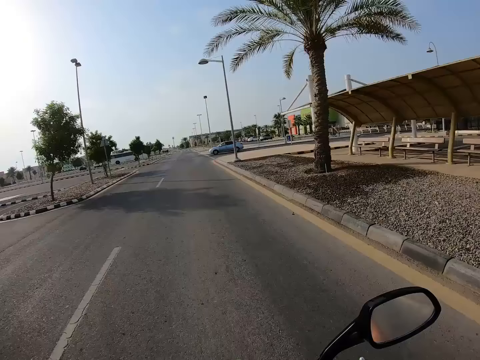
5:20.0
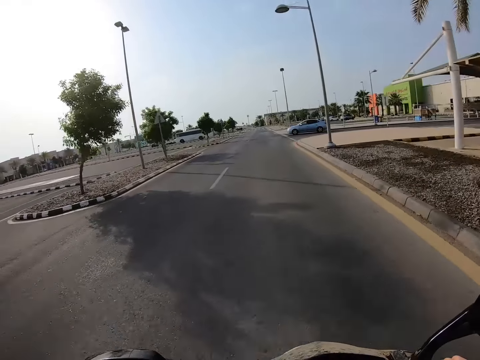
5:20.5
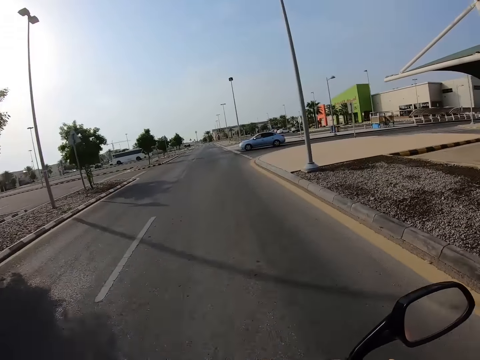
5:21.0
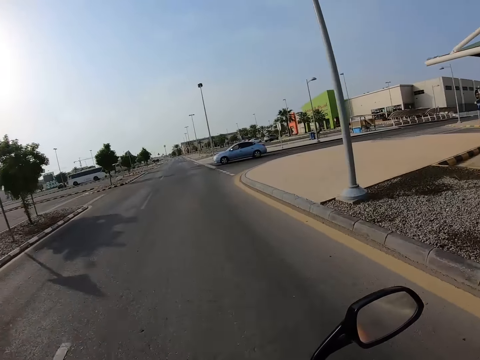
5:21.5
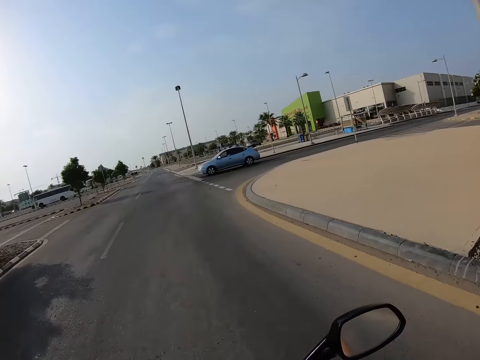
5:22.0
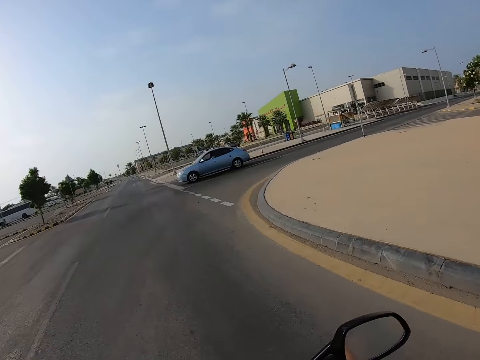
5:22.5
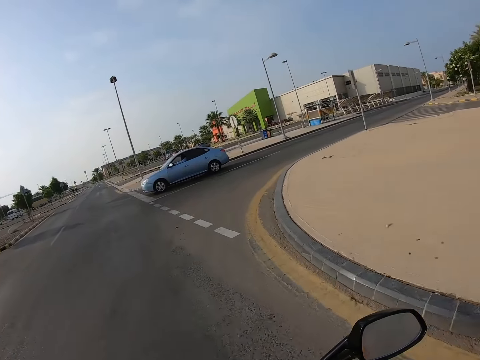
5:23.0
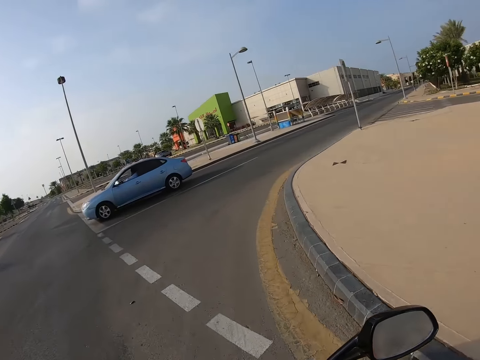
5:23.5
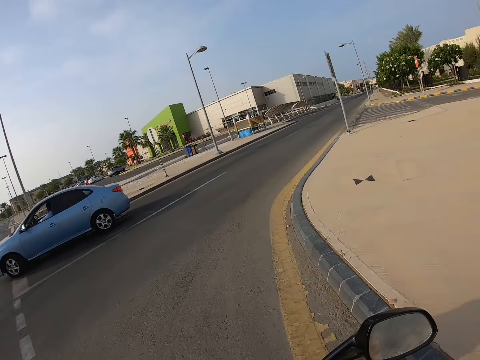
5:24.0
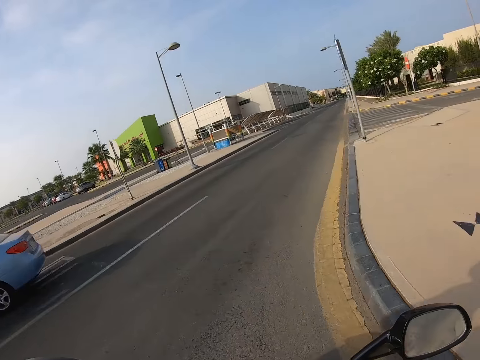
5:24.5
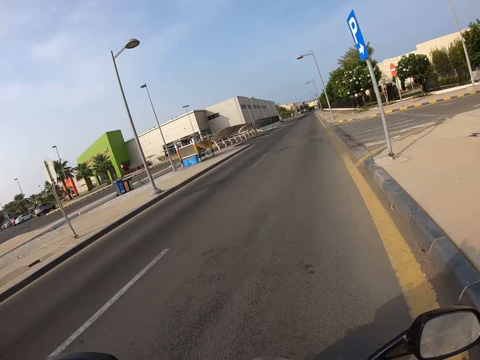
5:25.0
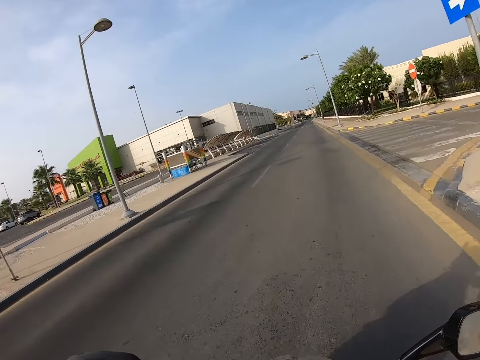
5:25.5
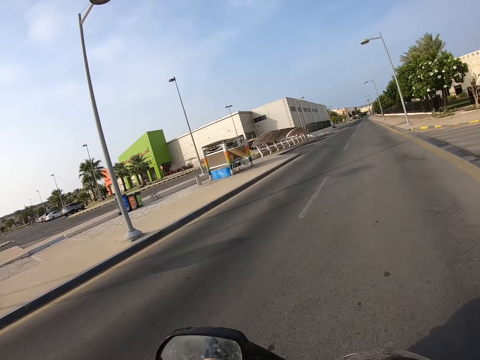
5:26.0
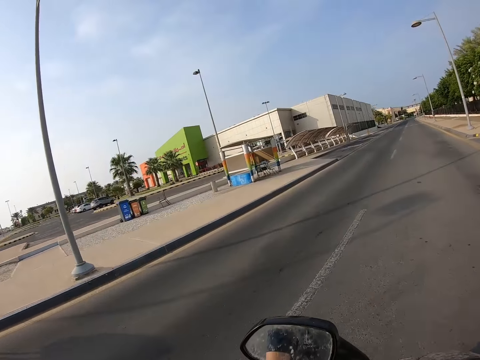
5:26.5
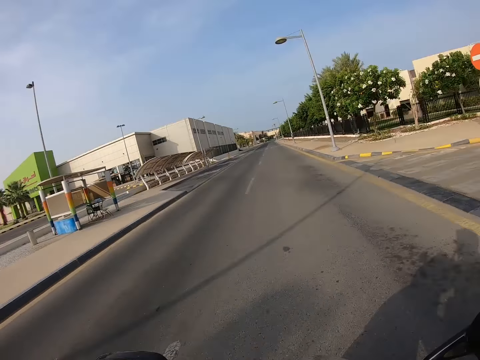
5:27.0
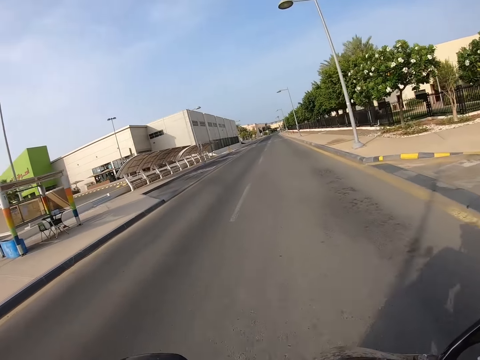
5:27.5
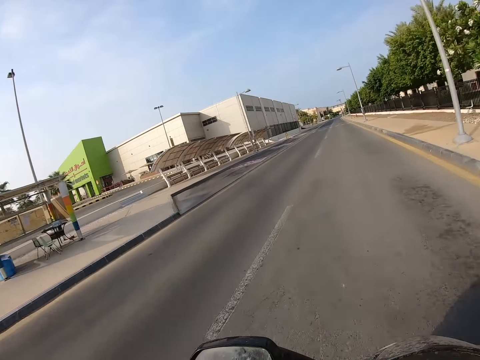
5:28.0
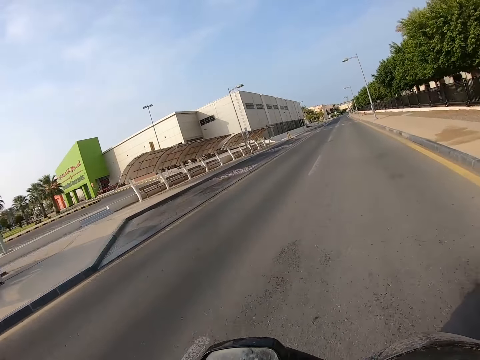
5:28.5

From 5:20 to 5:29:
The camera wearer turns right. They ride a motorbike on the road.

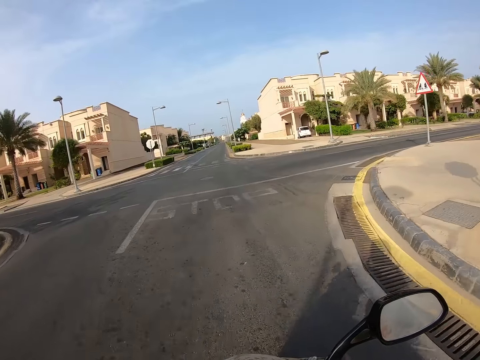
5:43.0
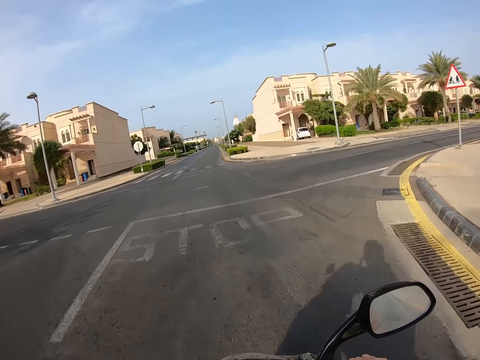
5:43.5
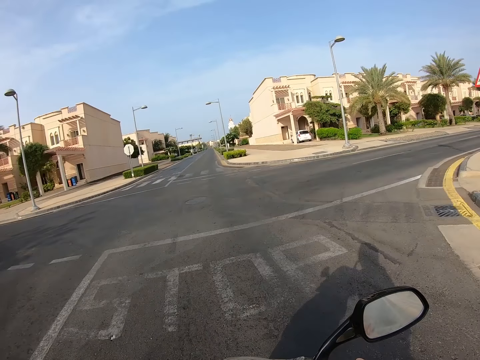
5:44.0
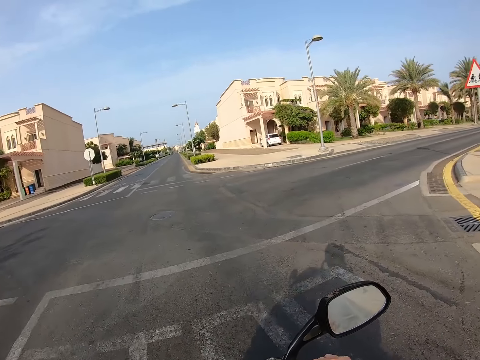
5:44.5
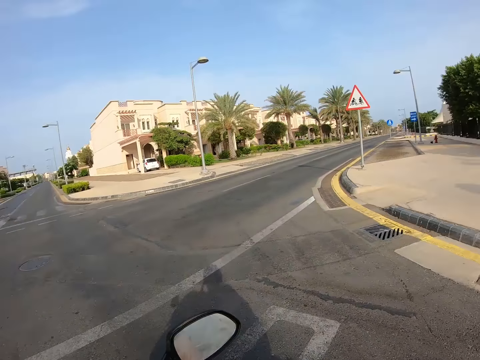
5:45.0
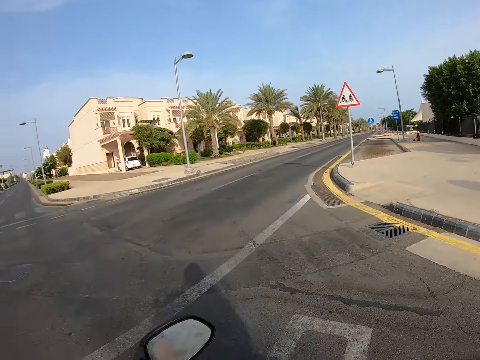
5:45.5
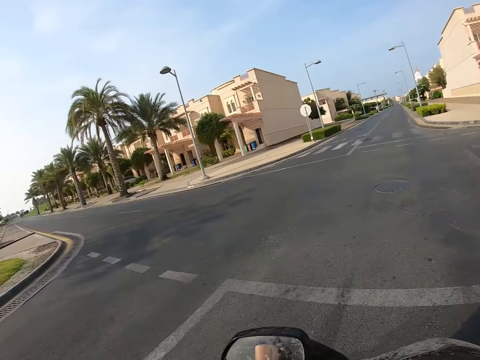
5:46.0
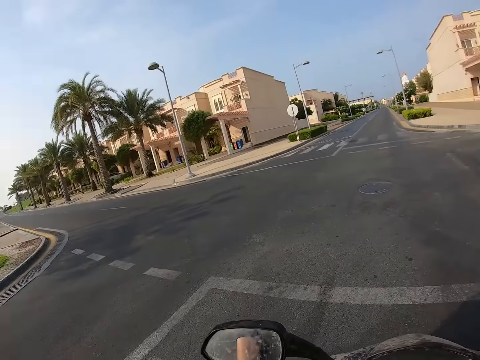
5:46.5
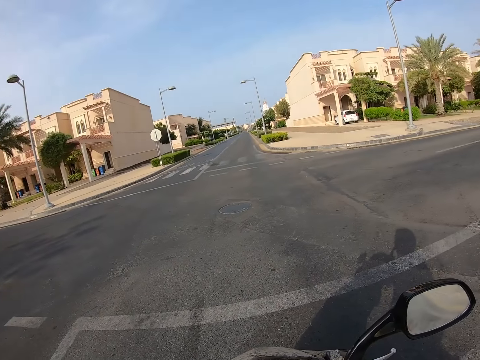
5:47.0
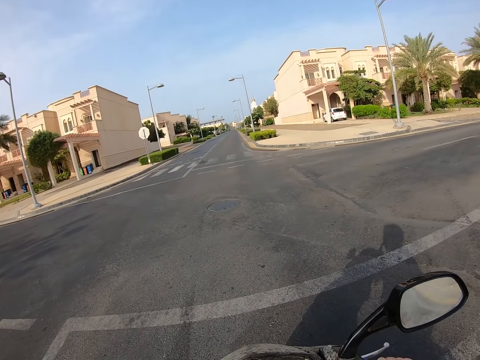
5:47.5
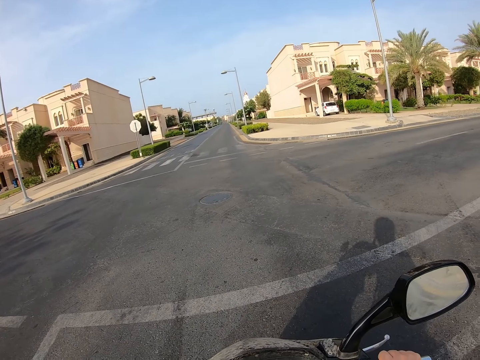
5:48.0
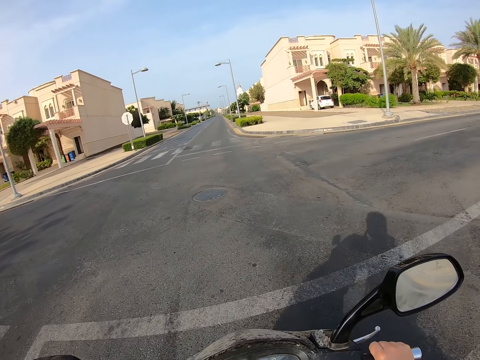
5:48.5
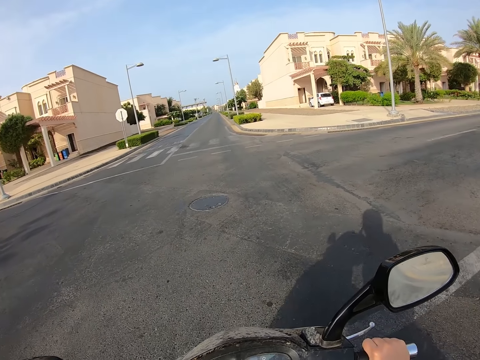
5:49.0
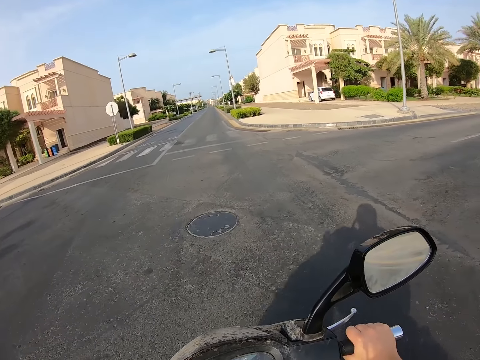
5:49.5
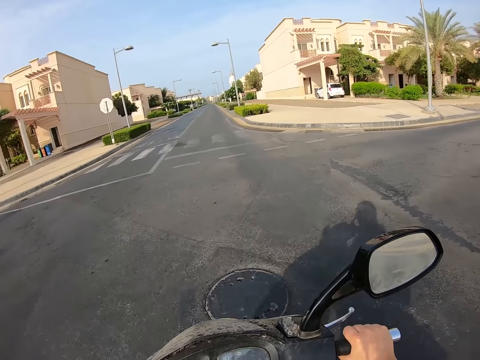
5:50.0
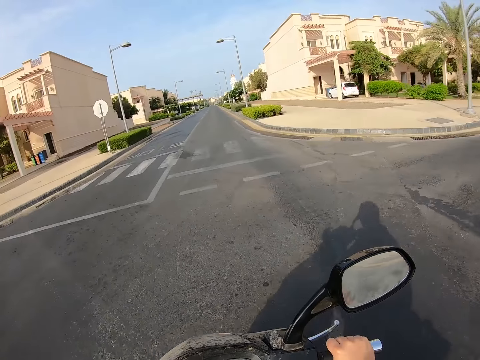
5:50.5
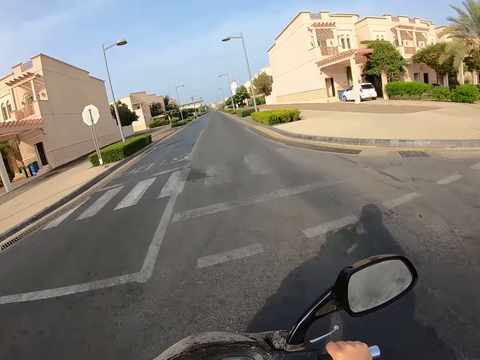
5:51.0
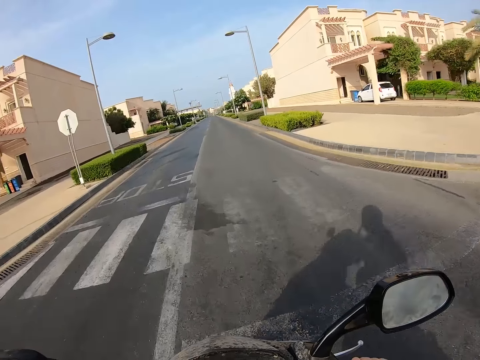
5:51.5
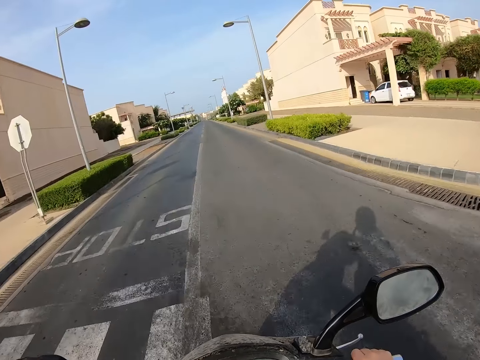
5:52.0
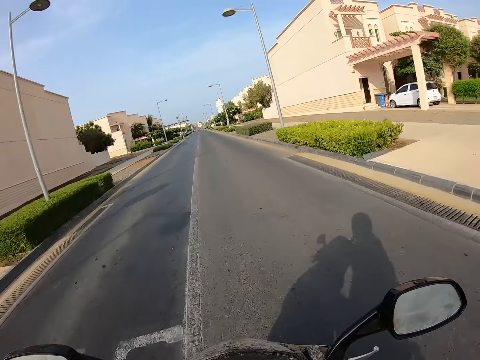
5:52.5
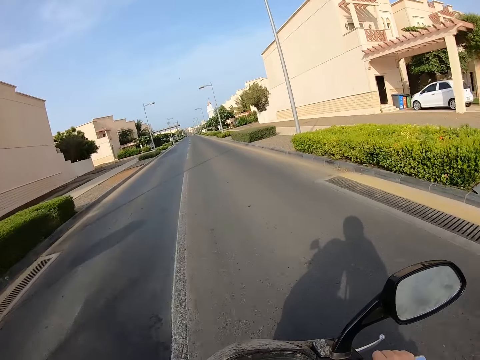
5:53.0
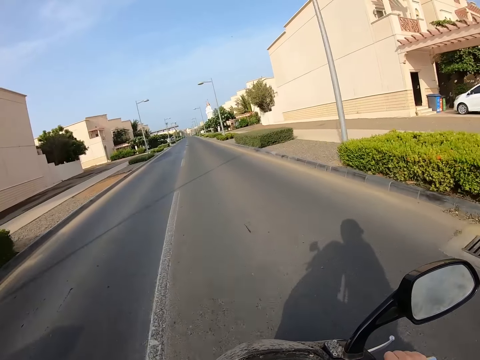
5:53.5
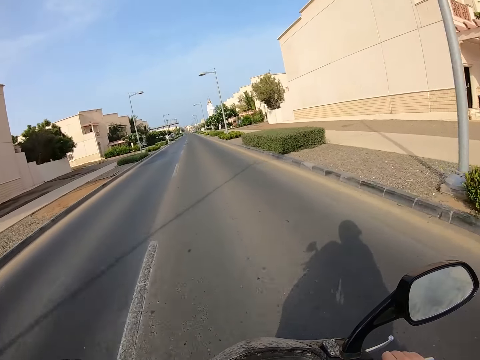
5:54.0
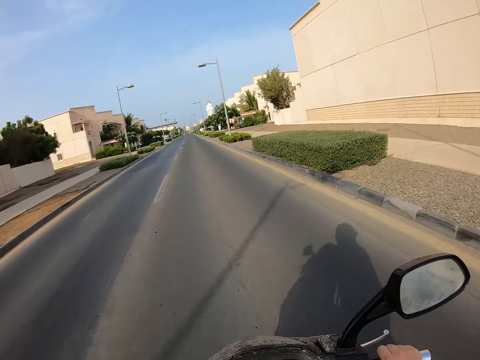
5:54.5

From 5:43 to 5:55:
The camera wearer stops on the motorbike on the road. They look around the roads. They ride the motorbike on the road.

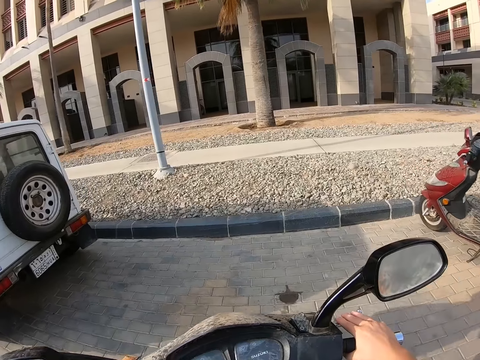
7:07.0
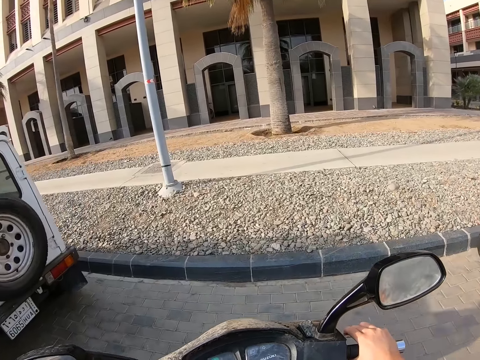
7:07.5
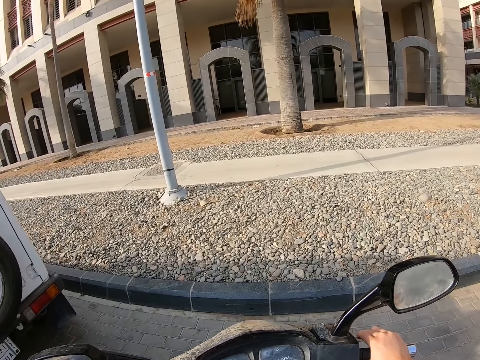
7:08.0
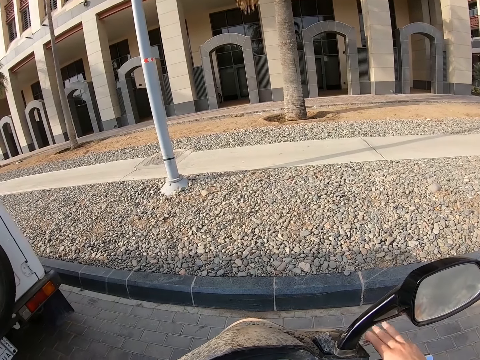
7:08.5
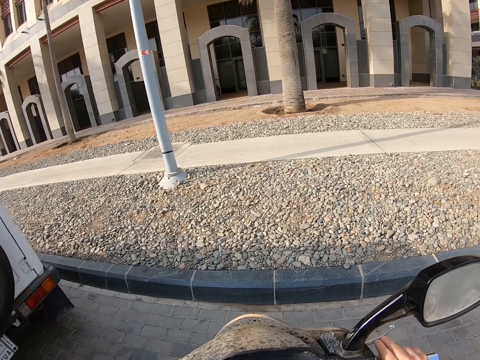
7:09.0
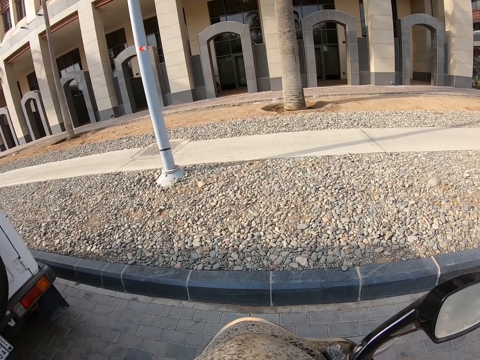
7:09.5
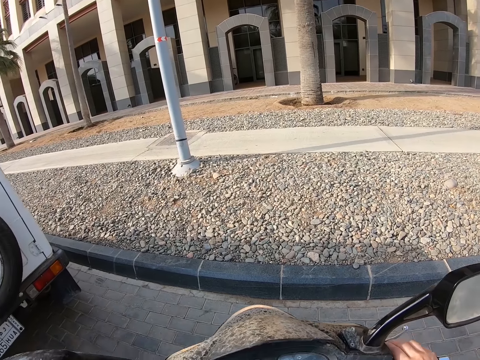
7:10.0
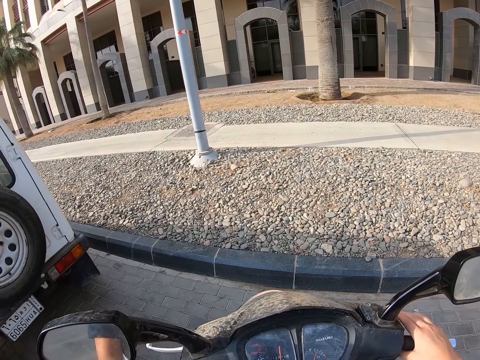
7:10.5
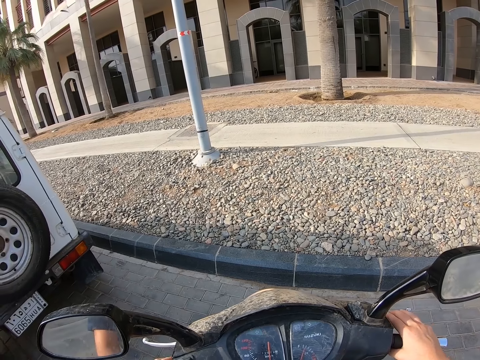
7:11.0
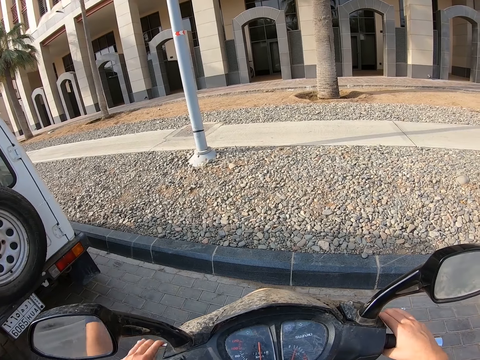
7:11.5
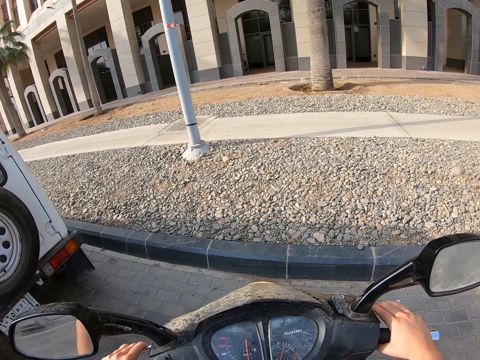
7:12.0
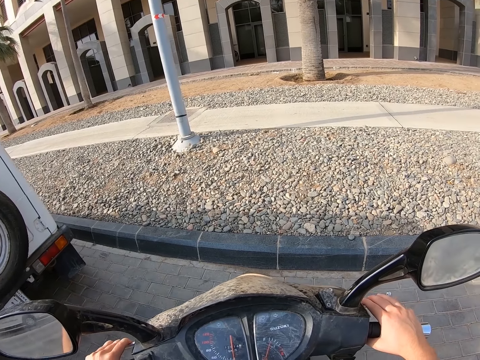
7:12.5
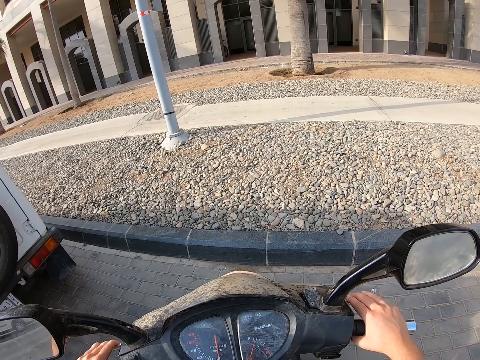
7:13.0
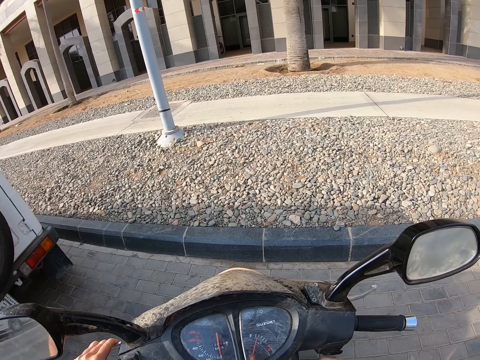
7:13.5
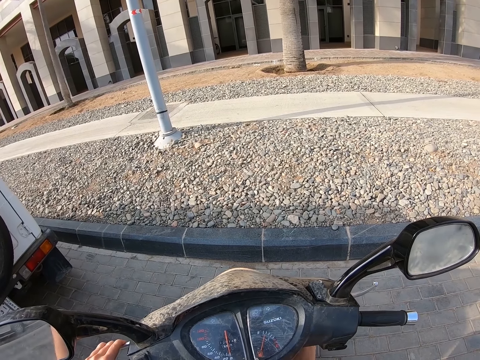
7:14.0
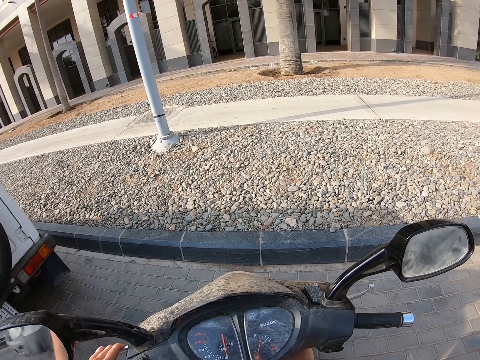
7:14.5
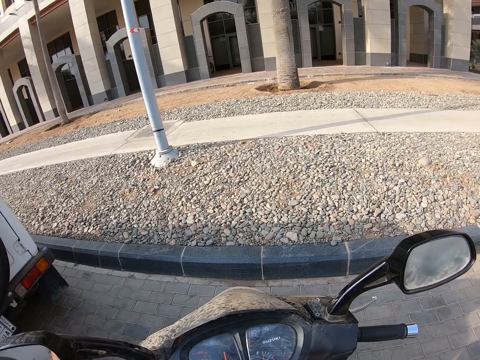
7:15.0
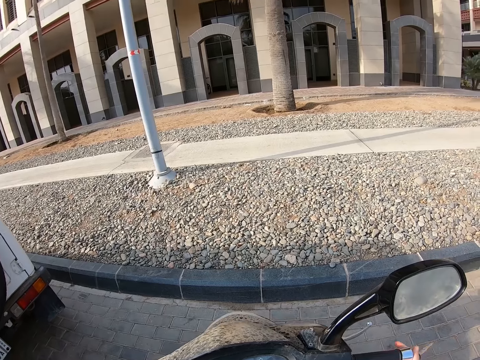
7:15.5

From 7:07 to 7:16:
The camera wearer parks the motorbike or scooter. He pulls his hand off the brake. He moves his hands.
